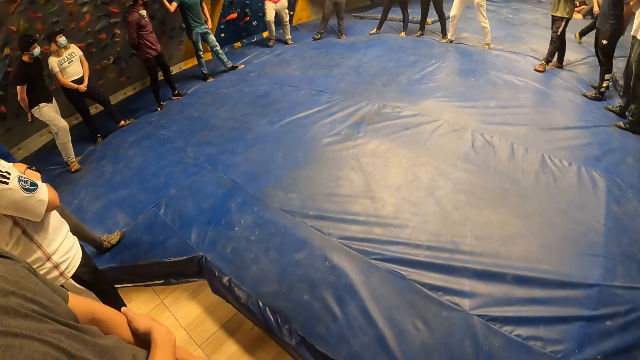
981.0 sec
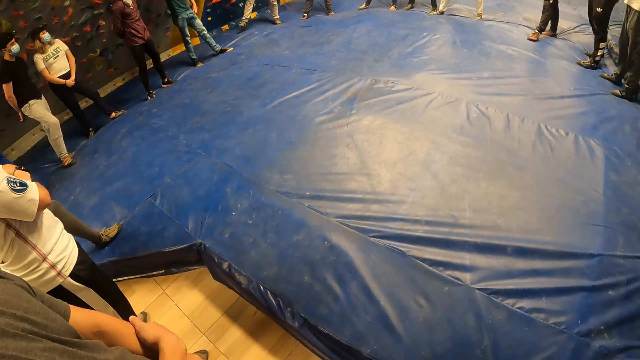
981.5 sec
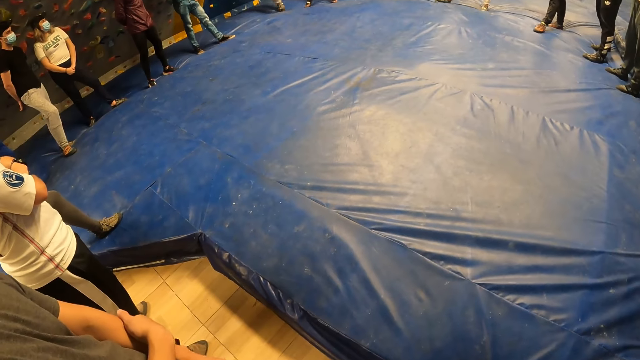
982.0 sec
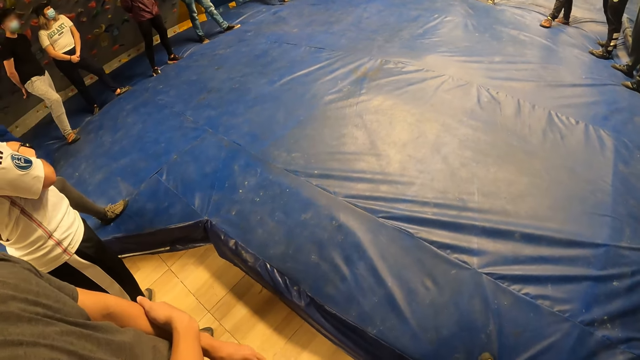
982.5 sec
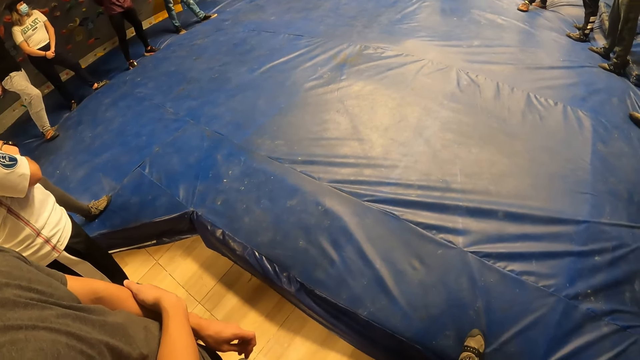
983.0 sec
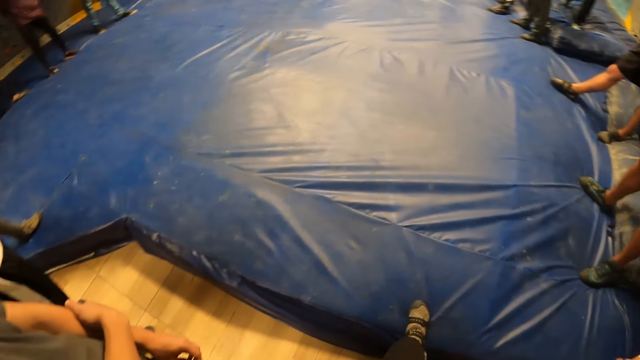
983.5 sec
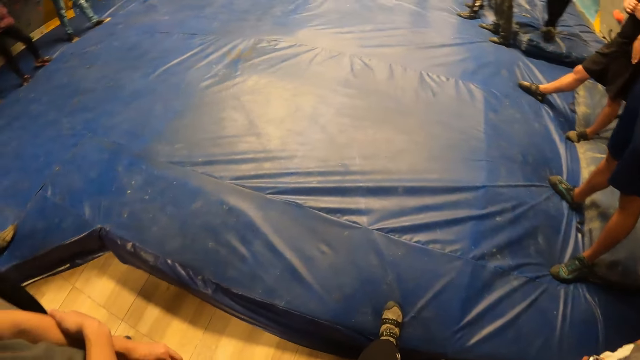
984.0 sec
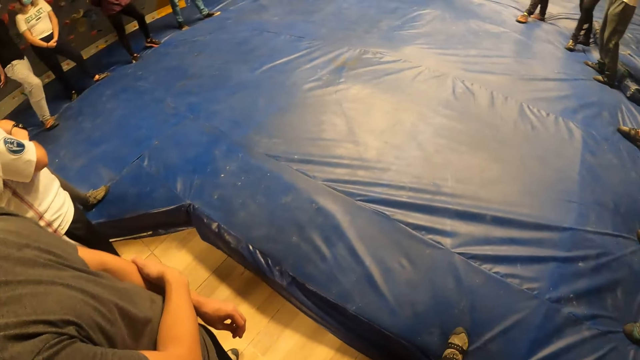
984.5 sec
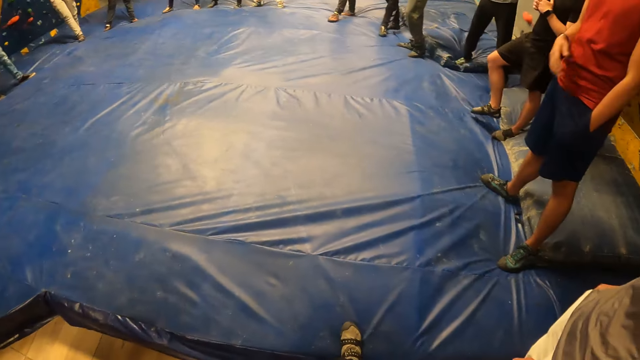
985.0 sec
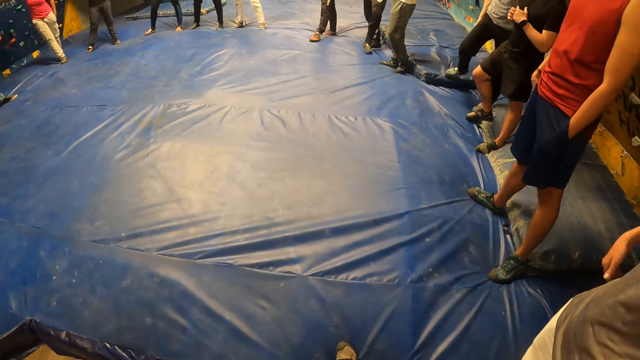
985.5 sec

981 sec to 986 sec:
The camera wearer stands on the floor.

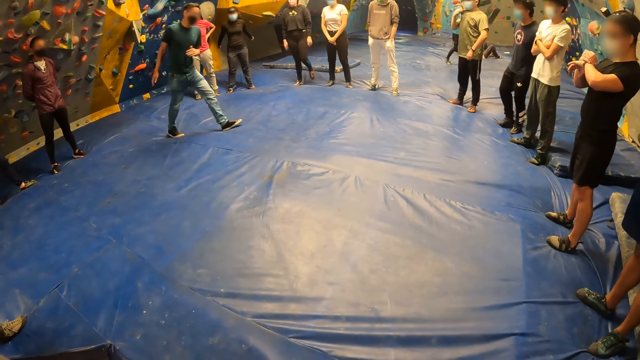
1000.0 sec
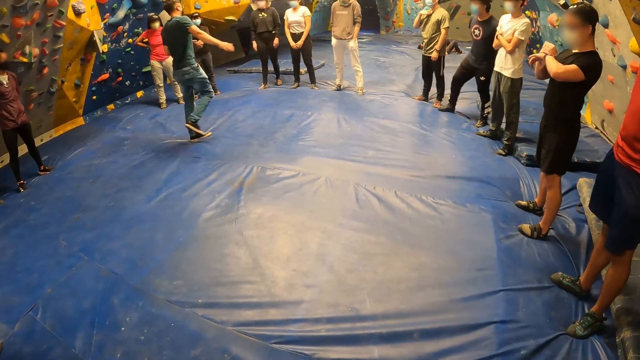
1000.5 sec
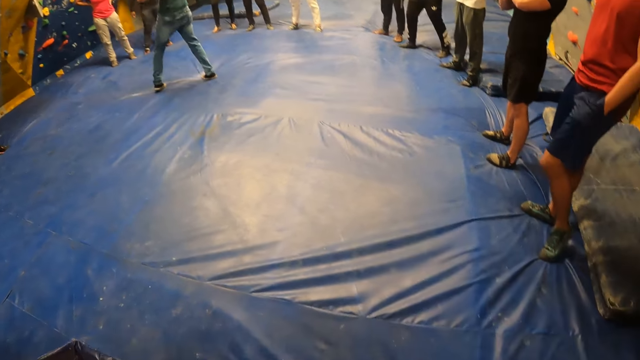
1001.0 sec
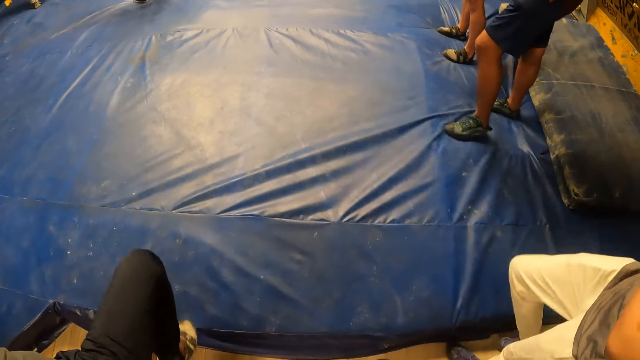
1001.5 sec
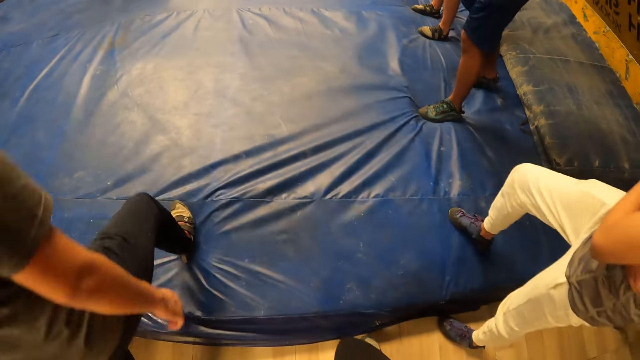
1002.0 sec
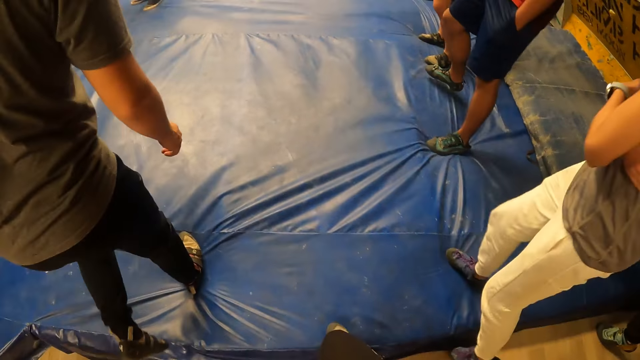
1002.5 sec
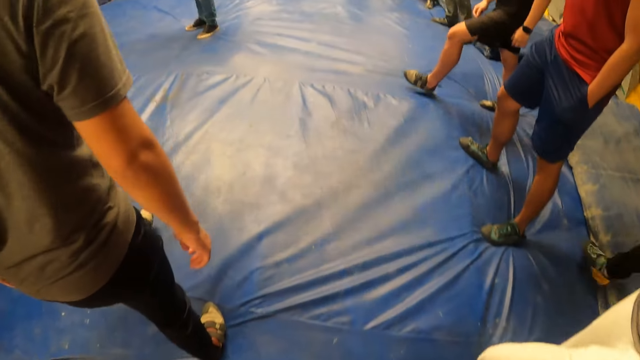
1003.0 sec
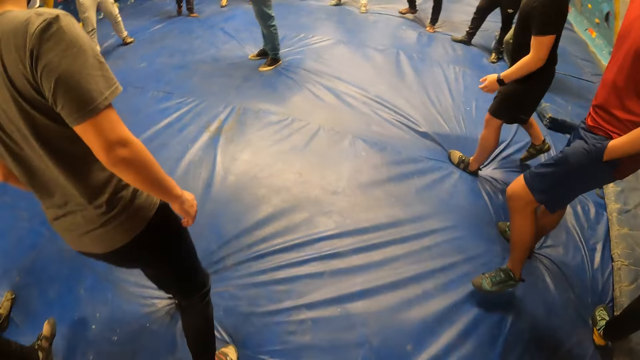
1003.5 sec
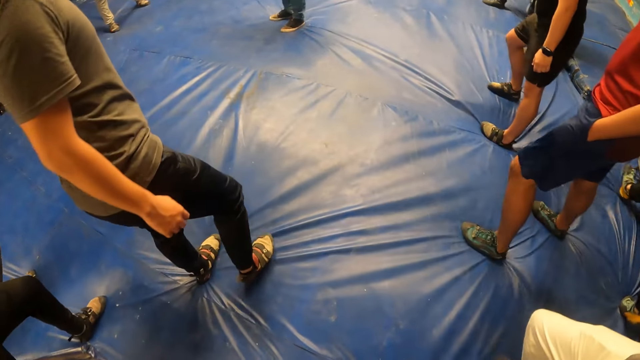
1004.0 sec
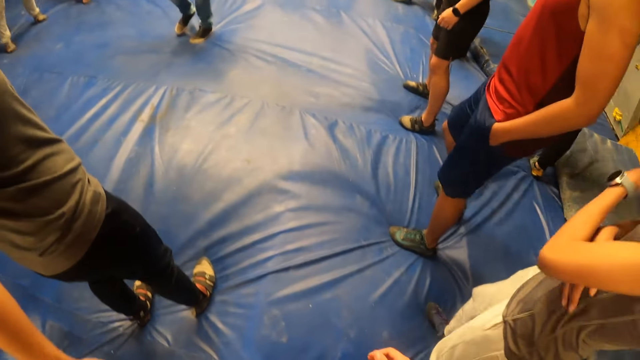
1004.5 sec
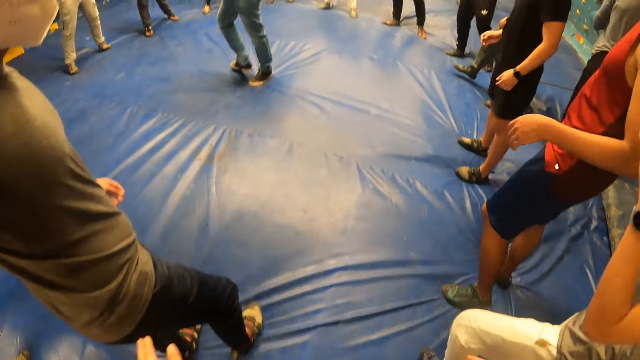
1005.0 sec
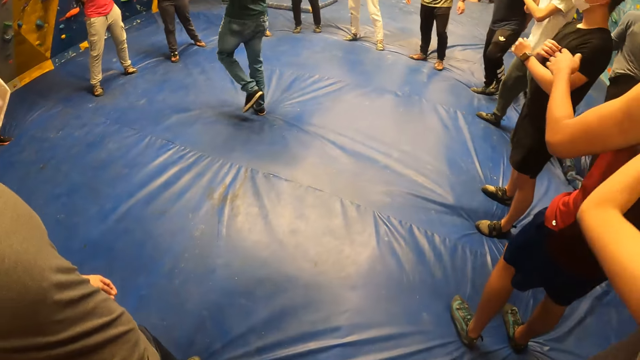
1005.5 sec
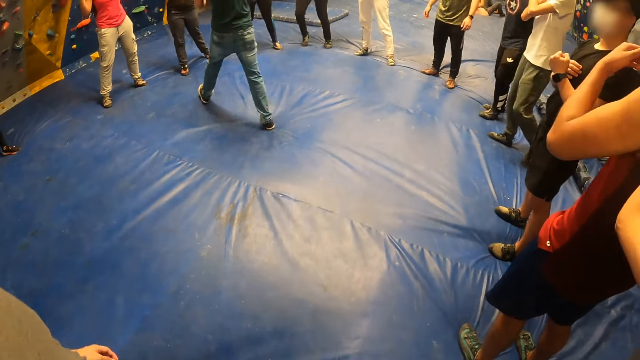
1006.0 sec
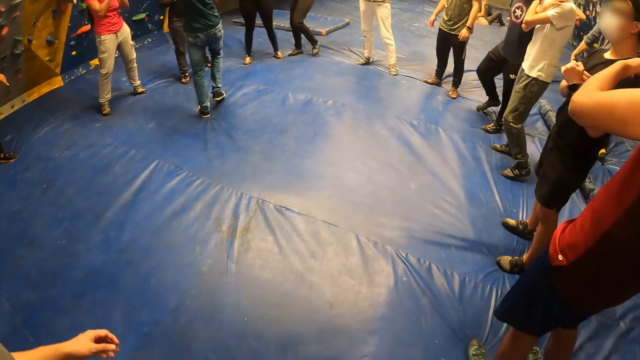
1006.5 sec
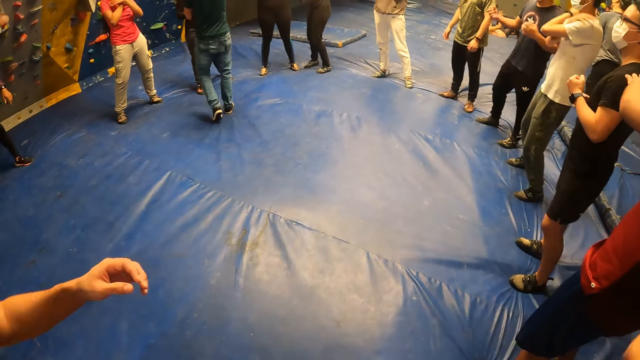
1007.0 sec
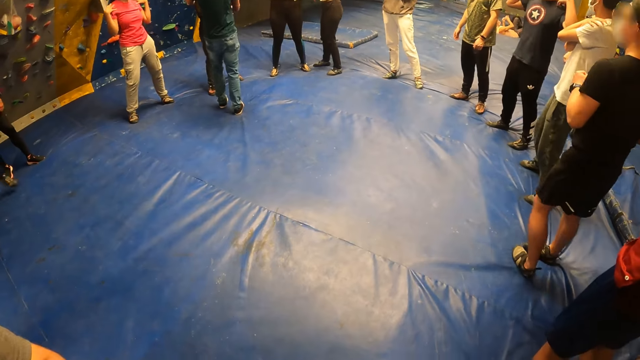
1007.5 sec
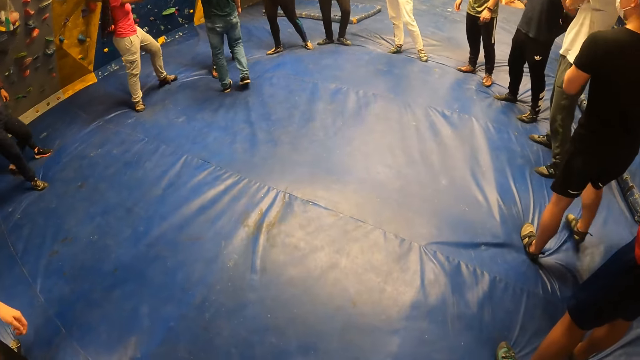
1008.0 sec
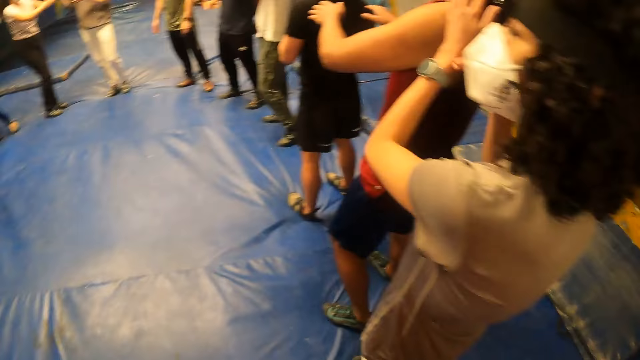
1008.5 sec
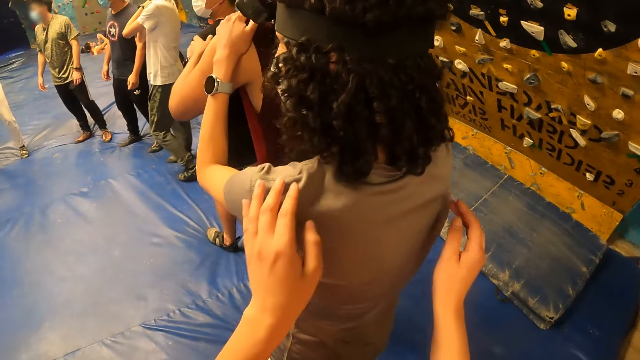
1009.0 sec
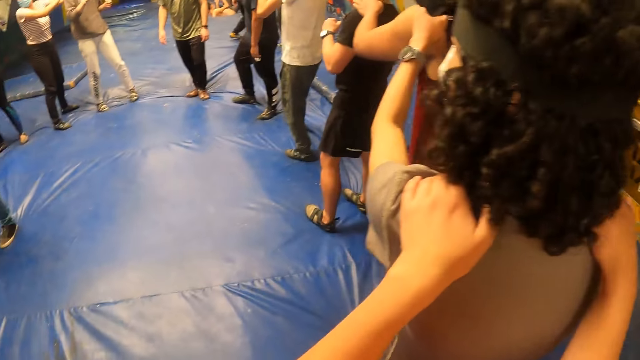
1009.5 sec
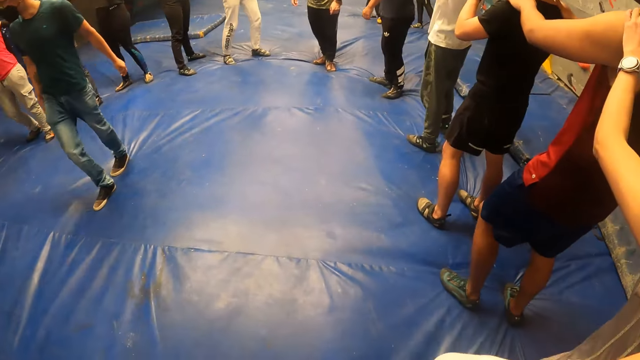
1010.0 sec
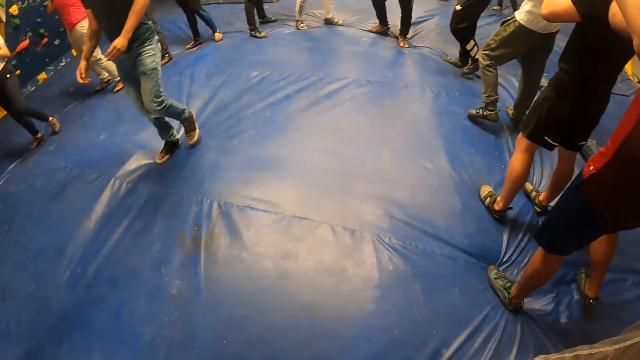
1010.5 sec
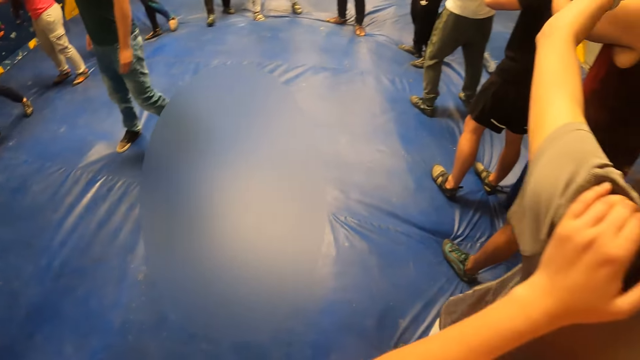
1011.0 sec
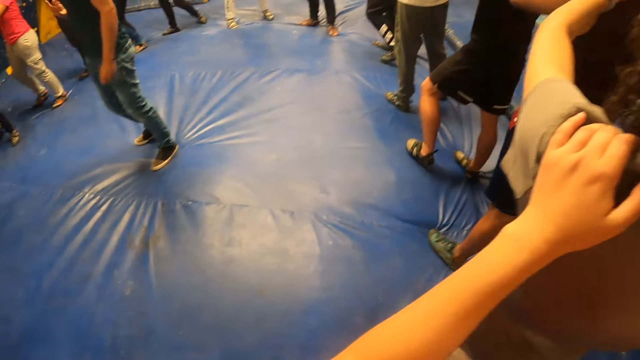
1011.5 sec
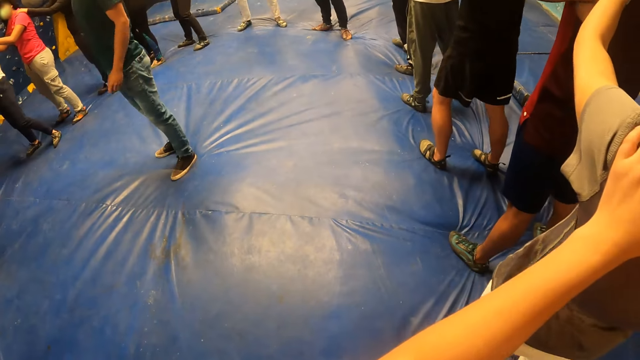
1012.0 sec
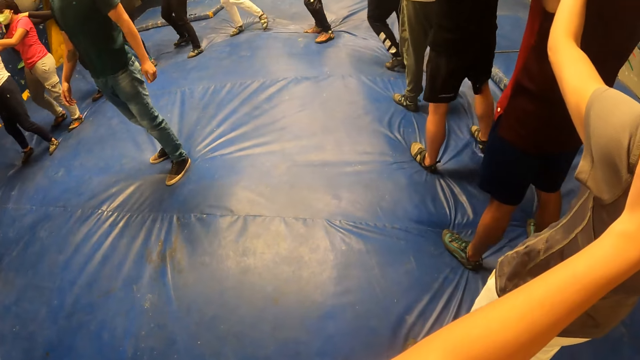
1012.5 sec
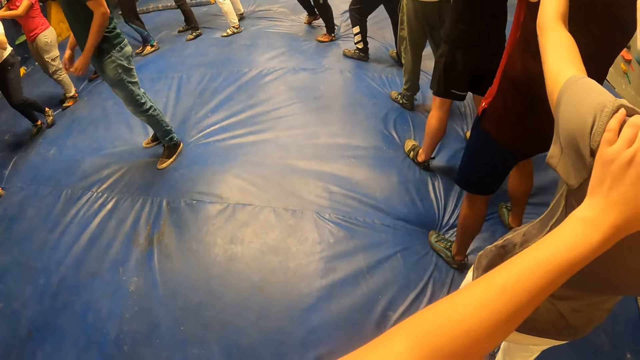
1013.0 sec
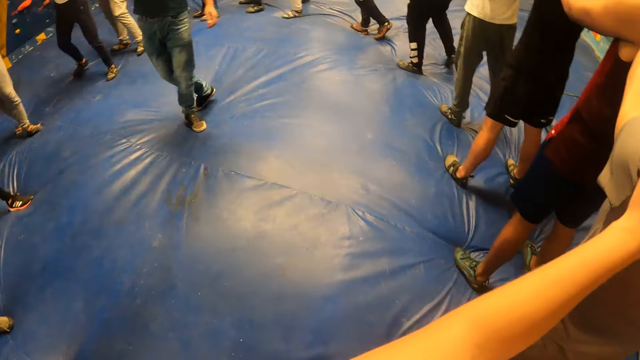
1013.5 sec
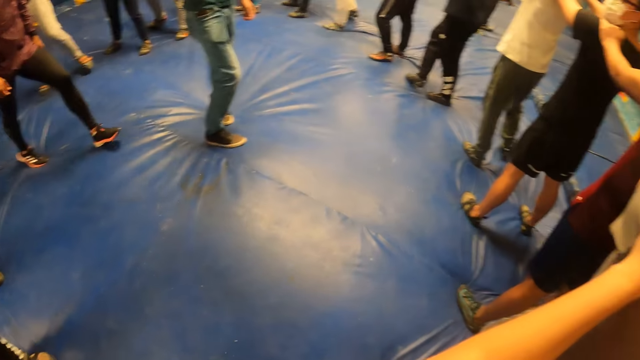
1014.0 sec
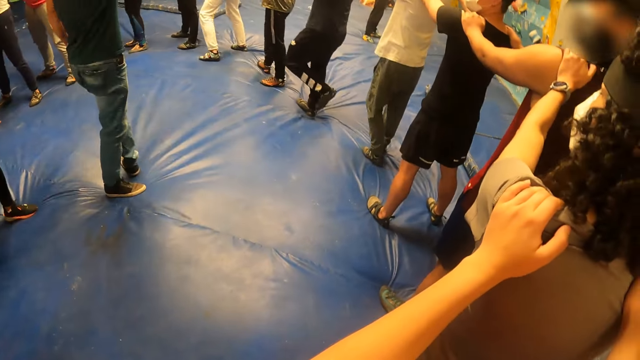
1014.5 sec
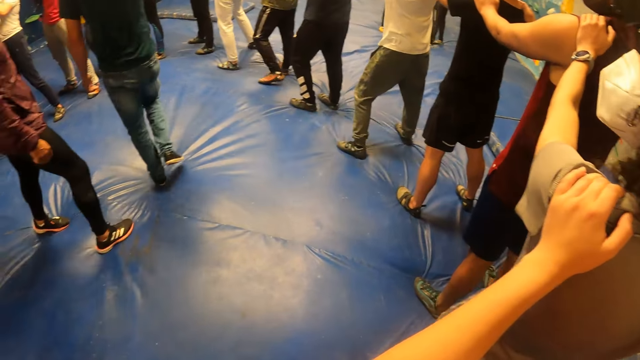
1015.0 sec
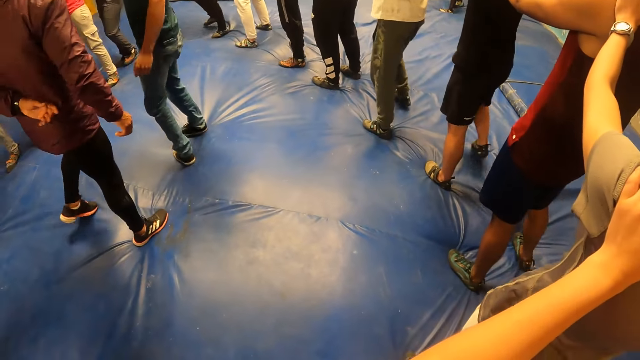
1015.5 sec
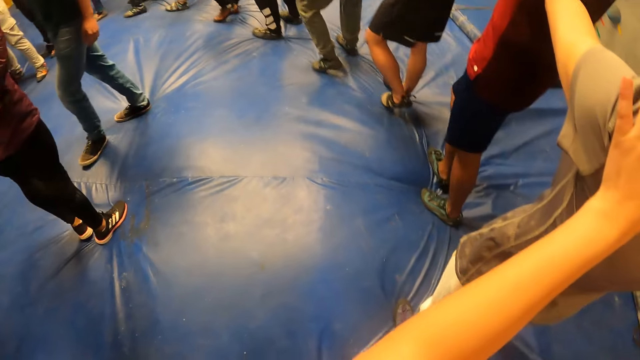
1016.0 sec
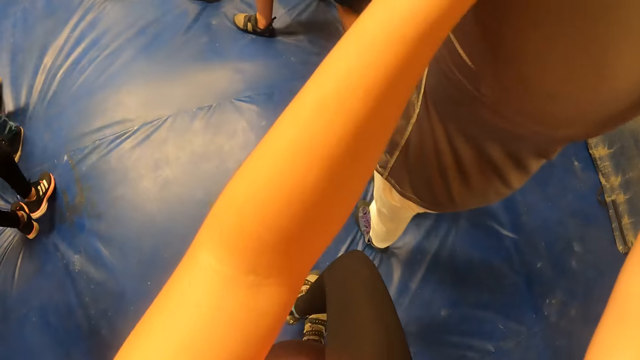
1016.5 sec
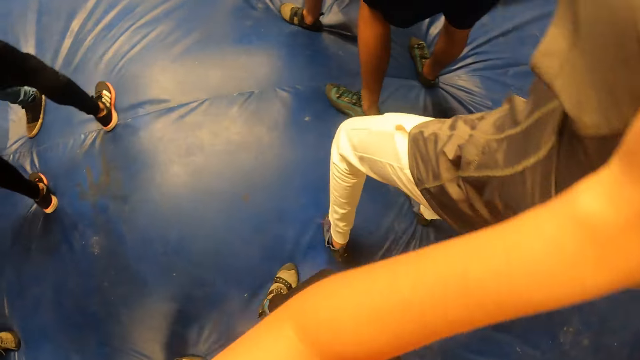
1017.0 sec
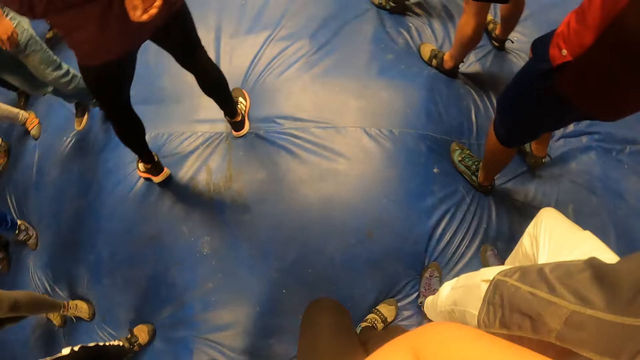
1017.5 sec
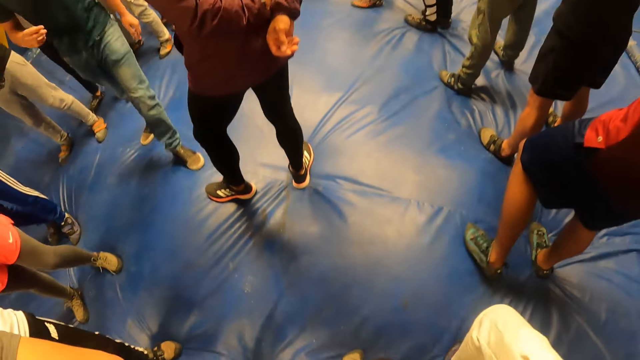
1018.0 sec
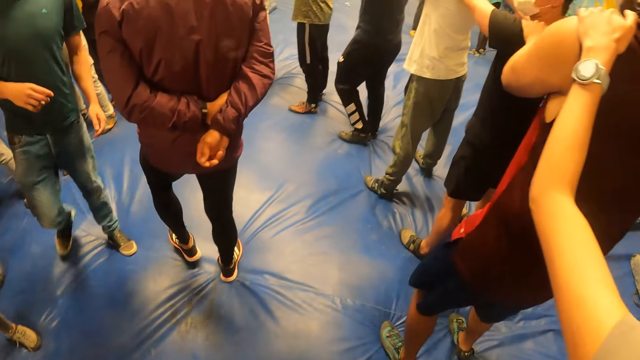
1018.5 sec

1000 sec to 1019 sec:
A woman climbs on the foam. A man climbs on the foam. The camera wearer climbs on the foam. Another man walks on the floor. The other man stands on the floor and walks on the floor. The camera wearer places her hands on the woman's shoulders.
